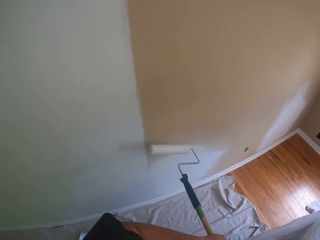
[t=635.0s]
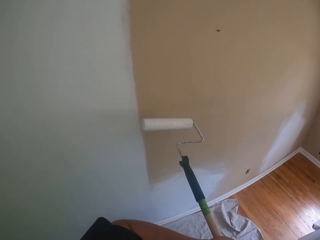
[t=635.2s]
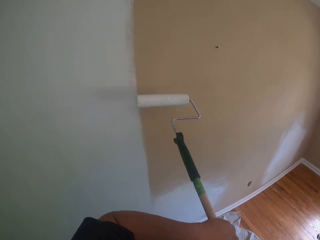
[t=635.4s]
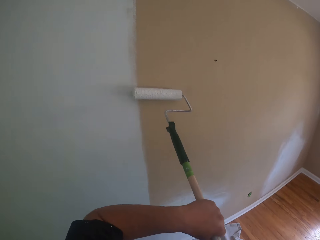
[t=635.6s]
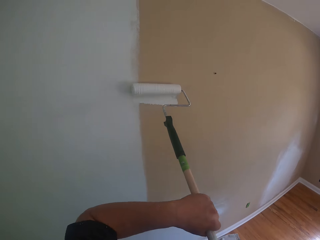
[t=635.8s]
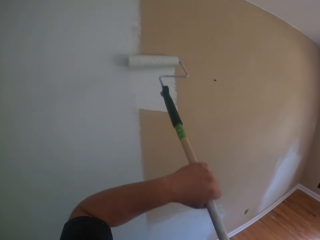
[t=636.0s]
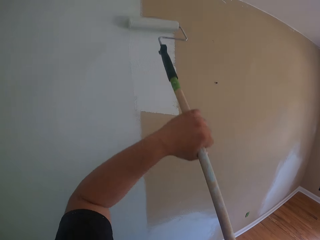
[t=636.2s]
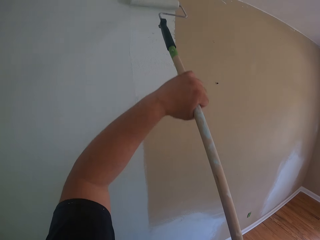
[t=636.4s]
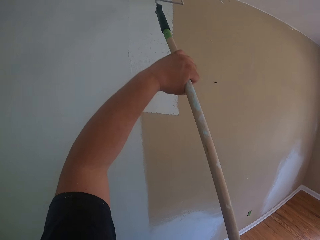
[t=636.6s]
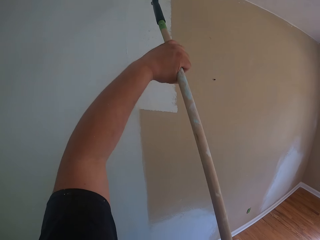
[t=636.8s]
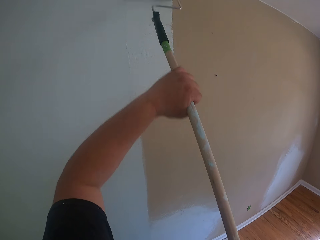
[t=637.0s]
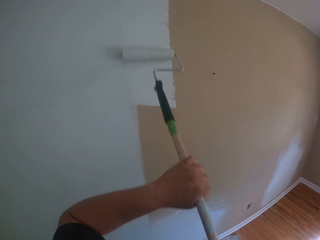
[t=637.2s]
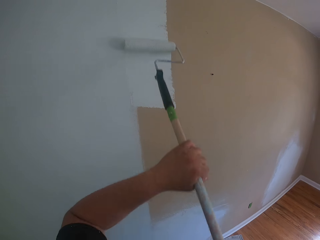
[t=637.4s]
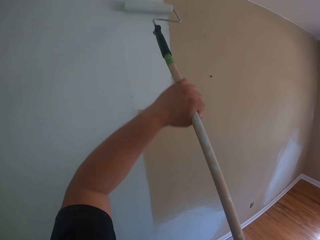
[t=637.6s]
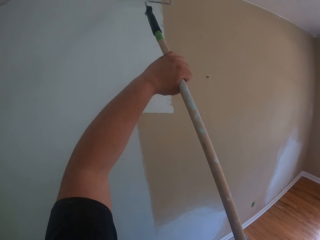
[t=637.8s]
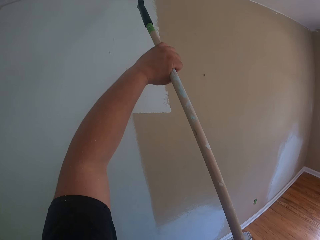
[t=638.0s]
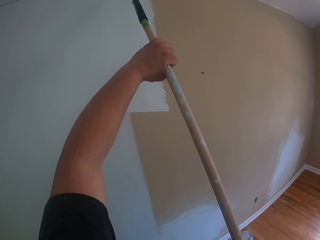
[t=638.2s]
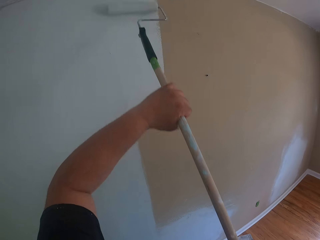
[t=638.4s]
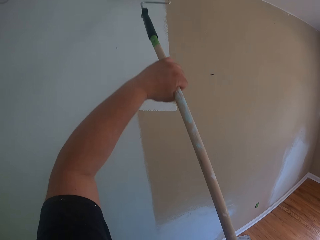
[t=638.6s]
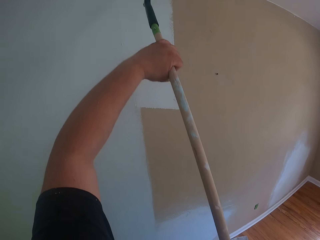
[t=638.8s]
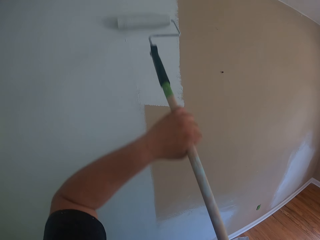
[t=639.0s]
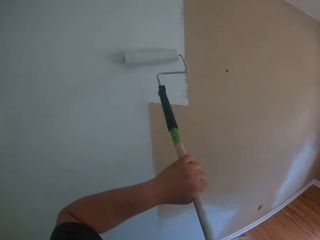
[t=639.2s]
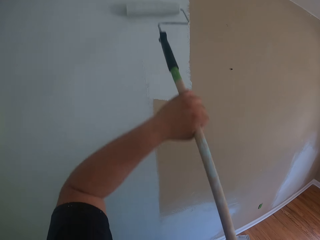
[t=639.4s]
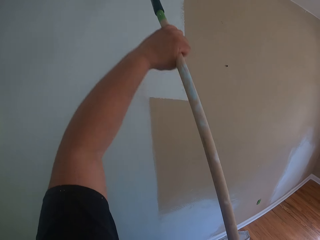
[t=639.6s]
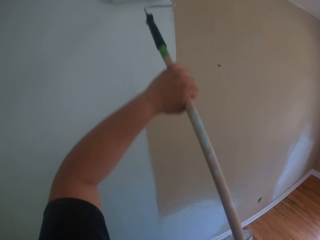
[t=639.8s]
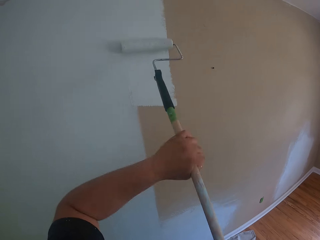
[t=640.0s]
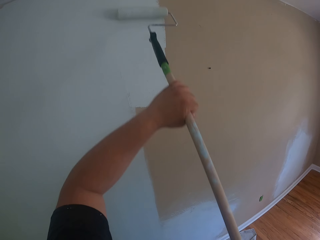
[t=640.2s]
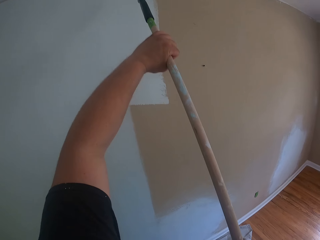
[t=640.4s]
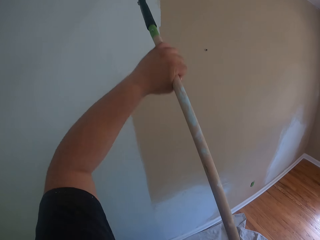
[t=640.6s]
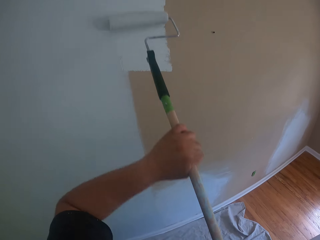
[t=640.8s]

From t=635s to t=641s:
The camera wearer paints the wall with the roller brush.

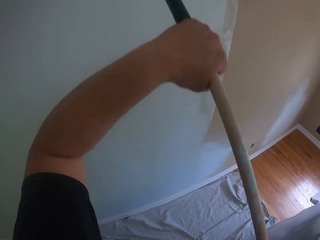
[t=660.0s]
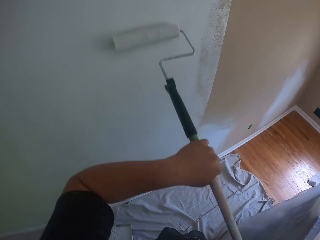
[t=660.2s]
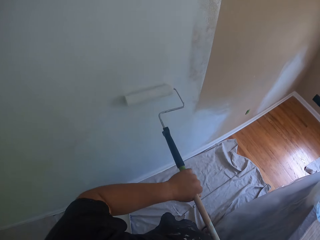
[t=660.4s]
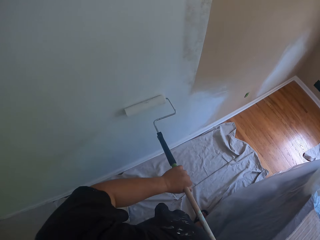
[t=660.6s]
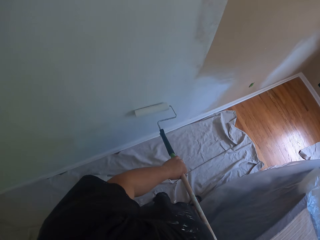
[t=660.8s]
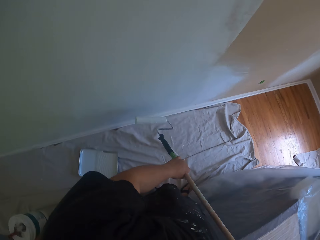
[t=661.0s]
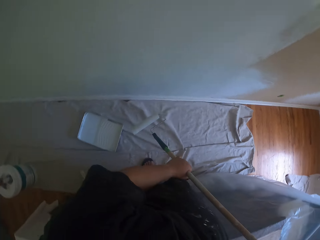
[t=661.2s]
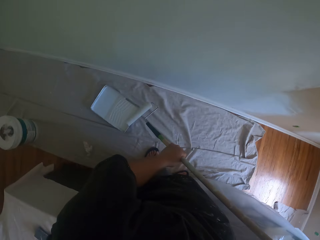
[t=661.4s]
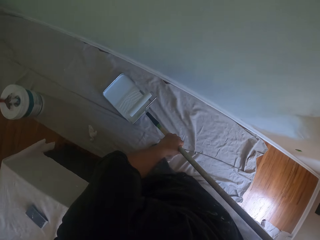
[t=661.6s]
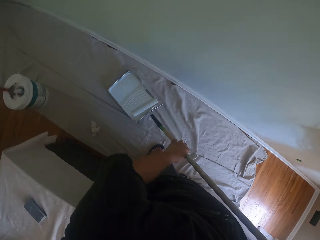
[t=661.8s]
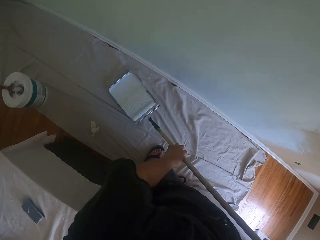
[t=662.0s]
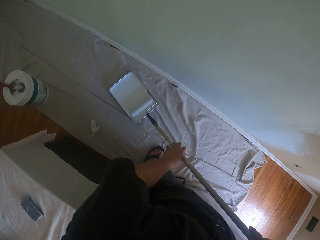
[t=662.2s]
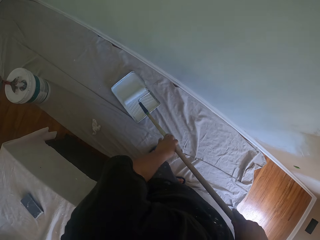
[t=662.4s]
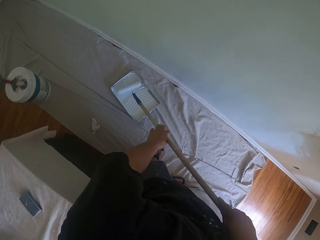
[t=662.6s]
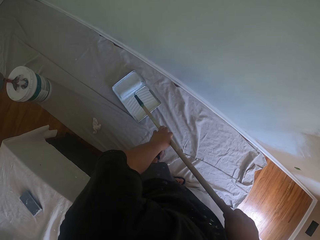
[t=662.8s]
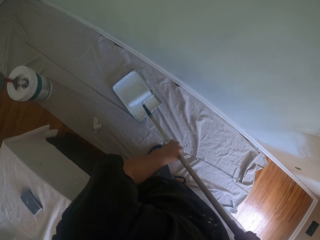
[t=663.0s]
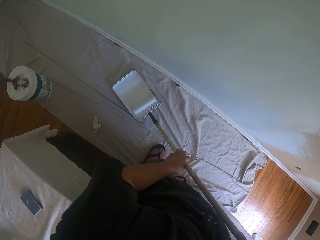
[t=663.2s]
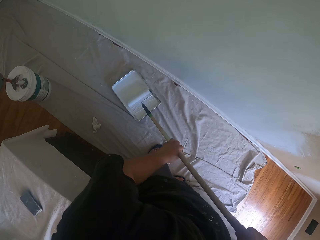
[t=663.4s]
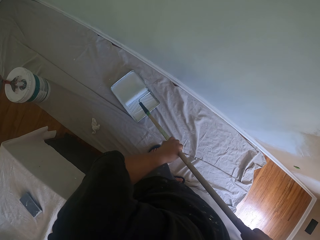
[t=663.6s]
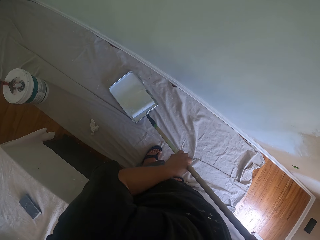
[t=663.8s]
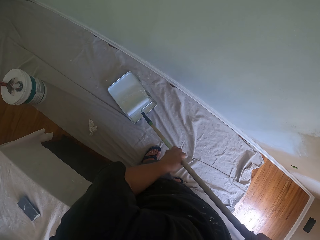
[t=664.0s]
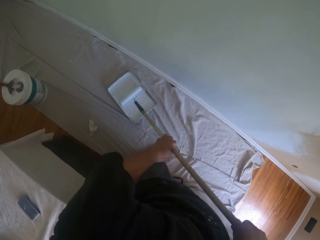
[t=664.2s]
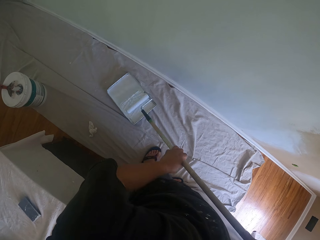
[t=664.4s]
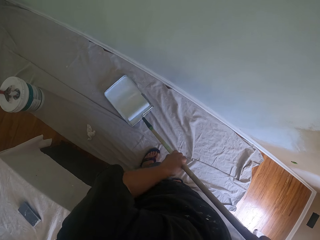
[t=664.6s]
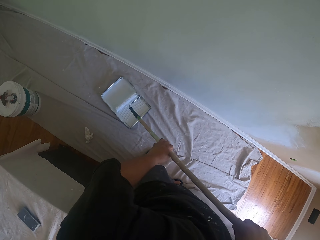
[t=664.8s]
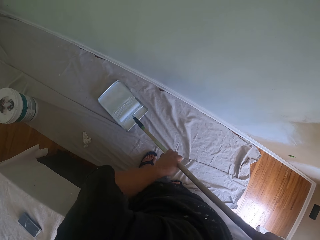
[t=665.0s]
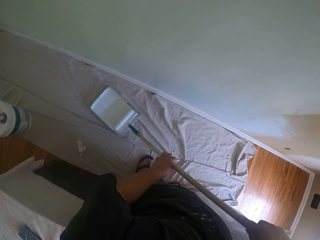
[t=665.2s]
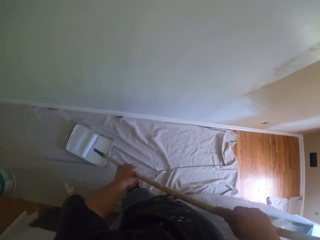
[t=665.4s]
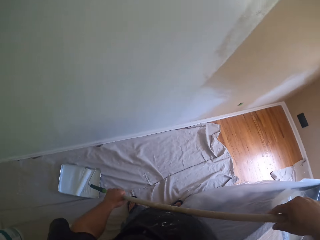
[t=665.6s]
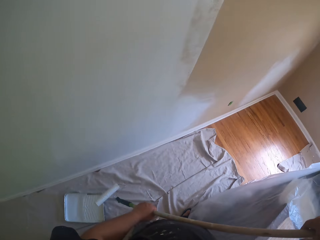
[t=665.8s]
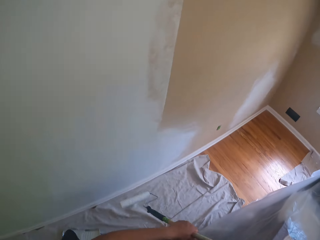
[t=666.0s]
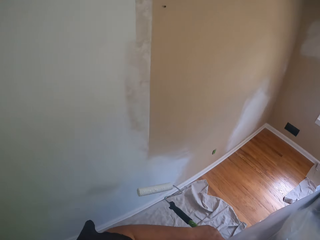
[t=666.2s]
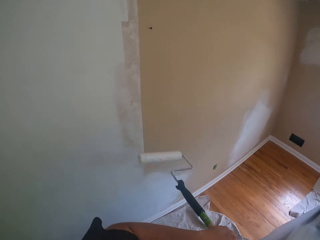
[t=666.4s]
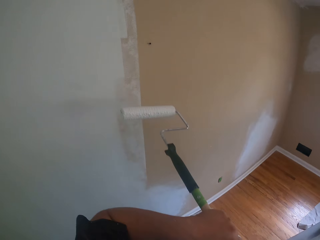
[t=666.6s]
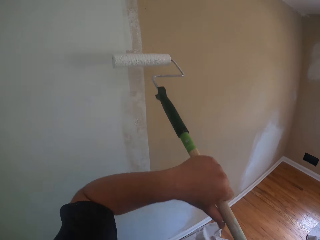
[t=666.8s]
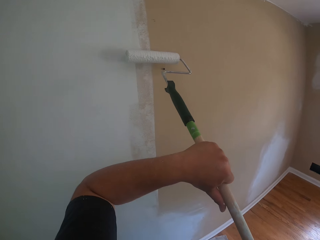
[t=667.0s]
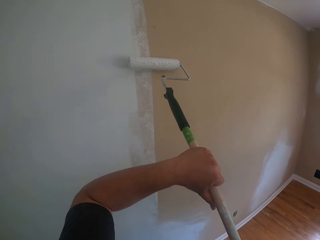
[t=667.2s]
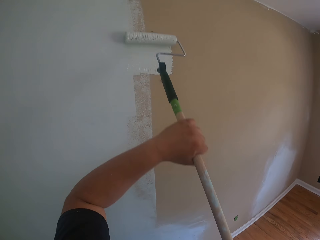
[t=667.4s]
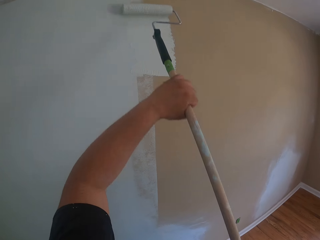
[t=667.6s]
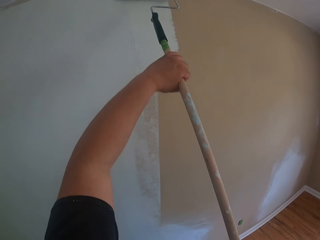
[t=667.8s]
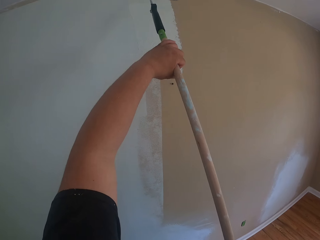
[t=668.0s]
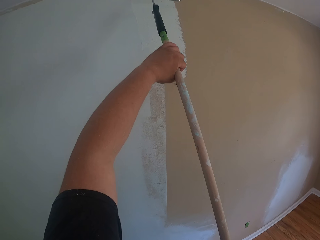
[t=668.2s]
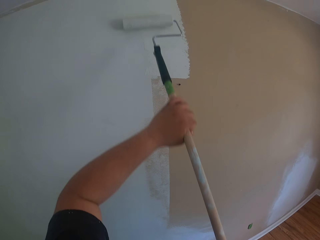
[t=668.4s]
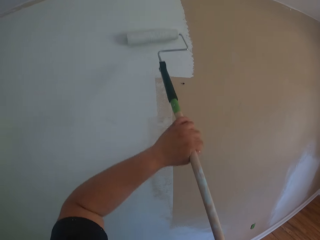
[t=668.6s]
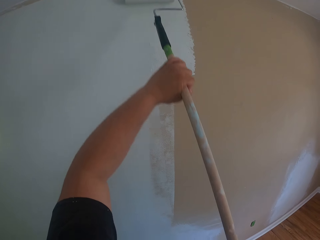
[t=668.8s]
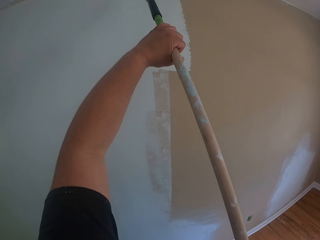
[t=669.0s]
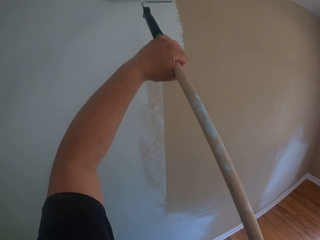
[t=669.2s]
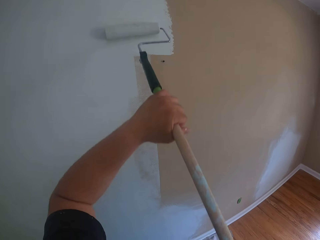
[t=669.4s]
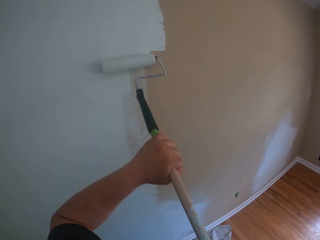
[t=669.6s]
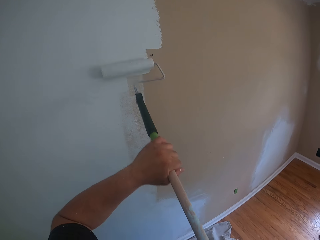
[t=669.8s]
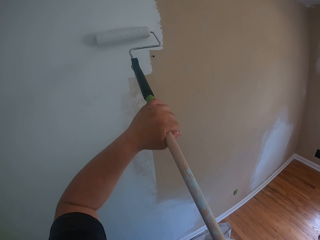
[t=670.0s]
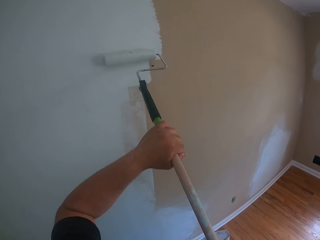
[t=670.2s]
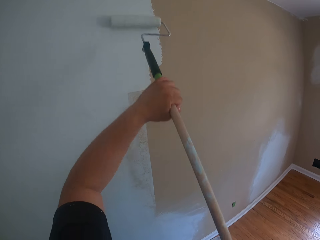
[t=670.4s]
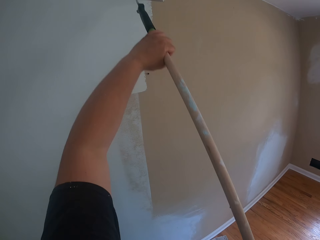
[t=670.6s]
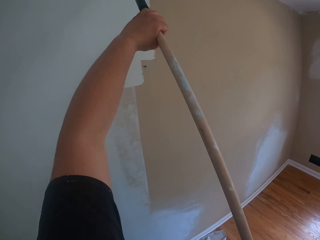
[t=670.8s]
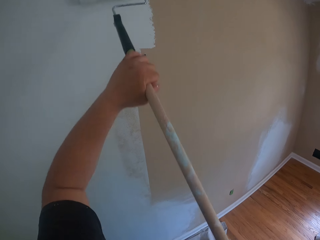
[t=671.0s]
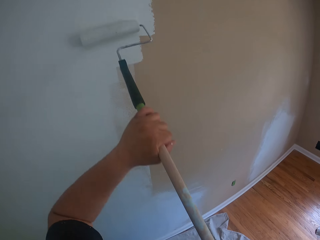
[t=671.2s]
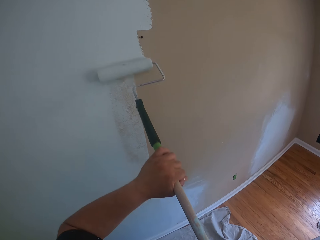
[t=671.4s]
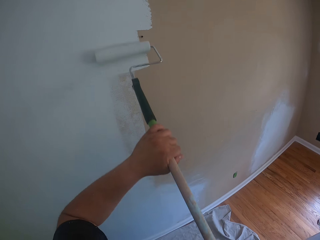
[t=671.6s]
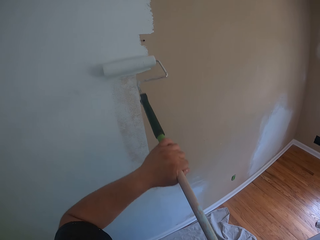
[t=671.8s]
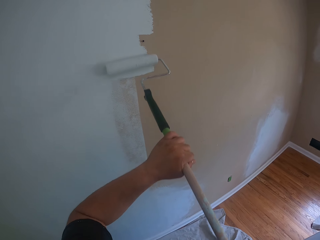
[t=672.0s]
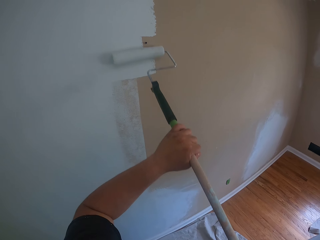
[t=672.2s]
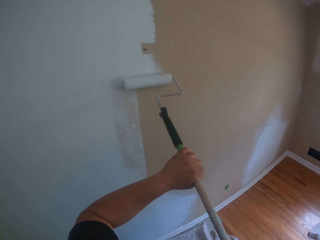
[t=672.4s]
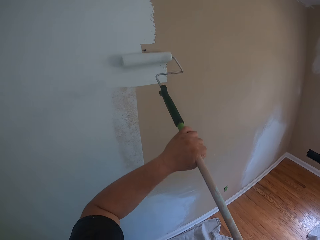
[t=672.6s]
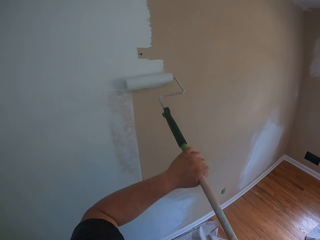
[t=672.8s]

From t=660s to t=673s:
The camera wearer rolls the roller brush inside the paint container on the floor. They dip the brush in the paint. They paint the wall with the roller brush.

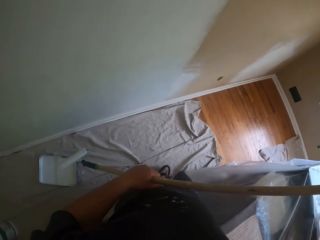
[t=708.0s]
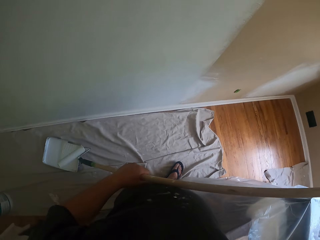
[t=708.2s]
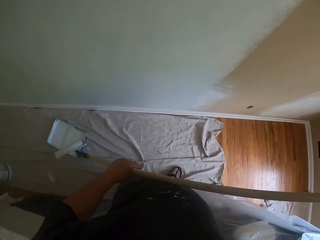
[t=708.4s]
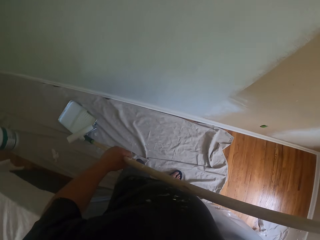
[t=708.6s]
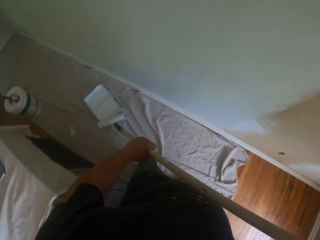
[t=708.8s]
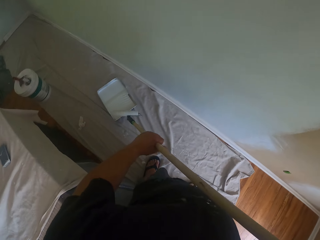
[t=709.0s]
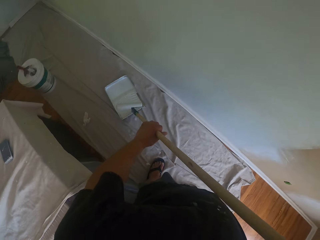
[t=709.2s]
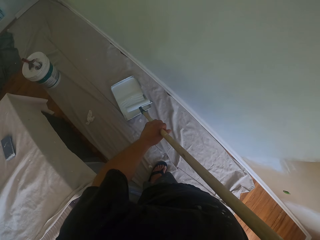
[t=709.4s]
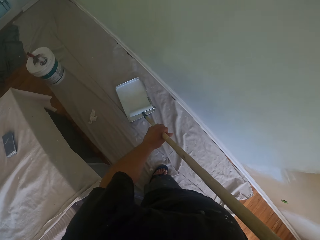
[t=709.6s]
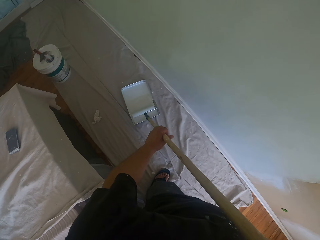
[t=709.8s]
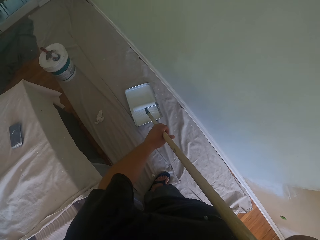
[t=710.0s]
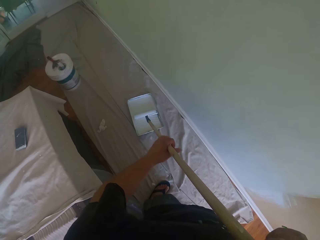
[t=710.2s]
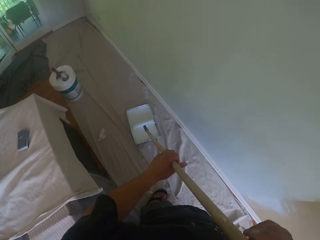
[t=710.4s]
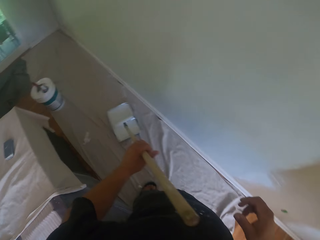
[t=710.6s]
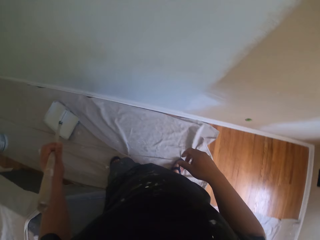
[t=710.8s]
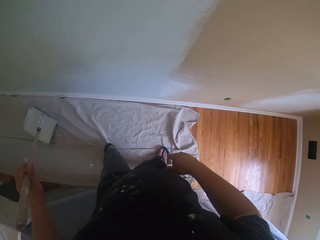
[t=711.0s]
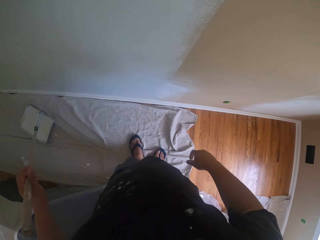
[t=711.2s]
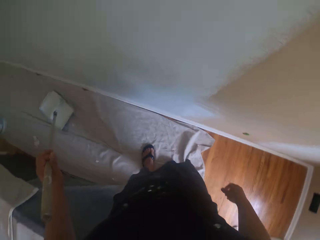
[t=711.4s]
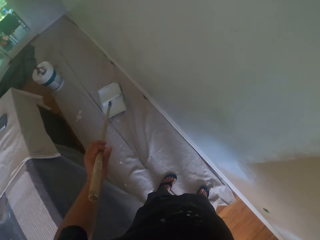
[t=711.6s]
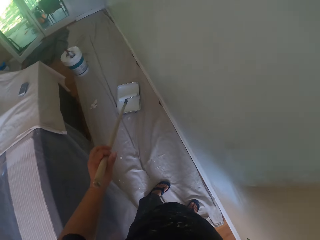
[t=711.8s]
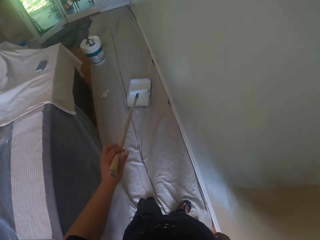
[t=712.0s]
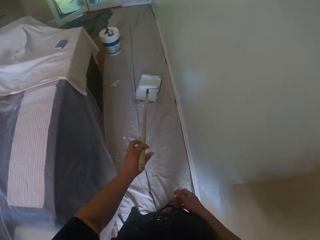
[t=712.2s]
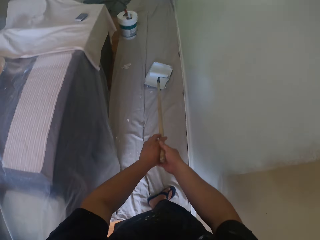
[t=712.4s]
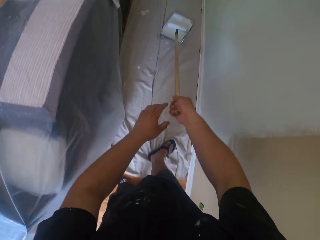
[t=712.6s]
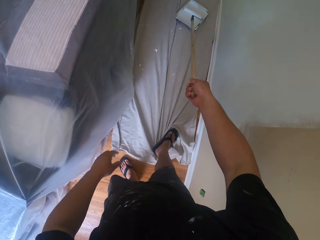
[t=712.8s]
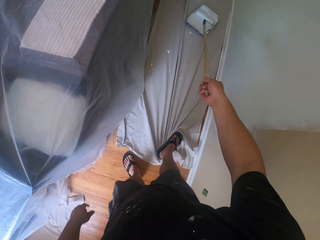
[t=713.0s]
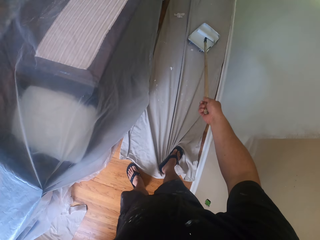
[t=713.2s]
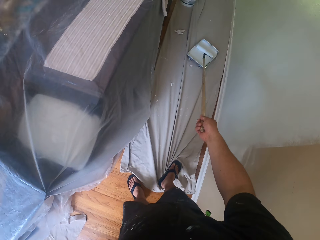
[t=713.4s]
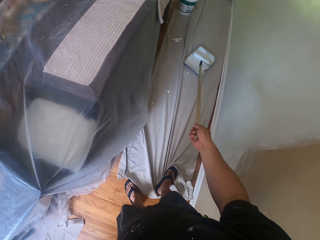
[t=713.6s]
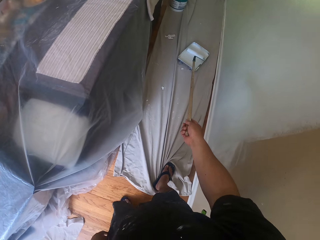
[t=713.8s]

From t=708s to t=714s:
The camera wearer puts the roller brush into the paint container on the floor.
